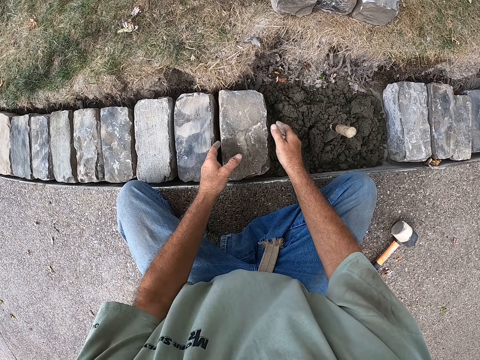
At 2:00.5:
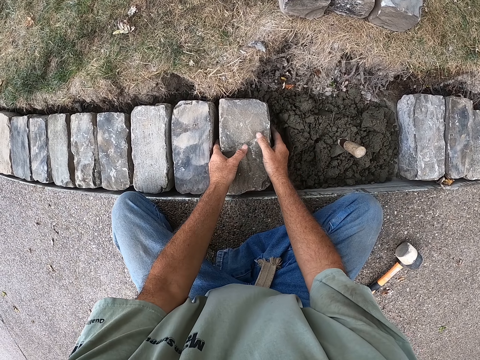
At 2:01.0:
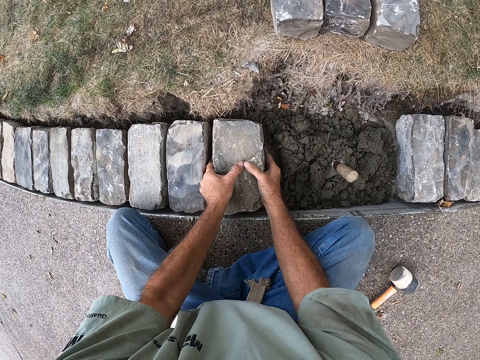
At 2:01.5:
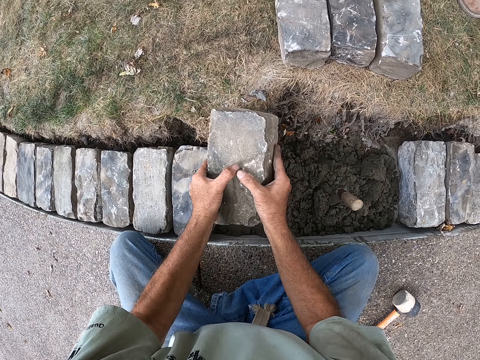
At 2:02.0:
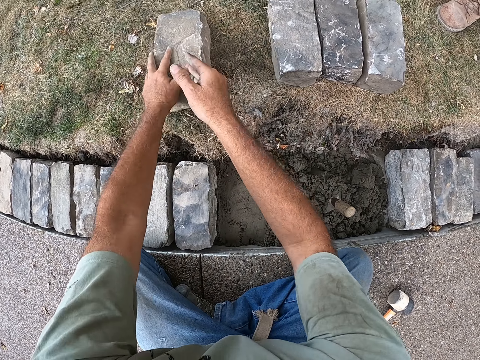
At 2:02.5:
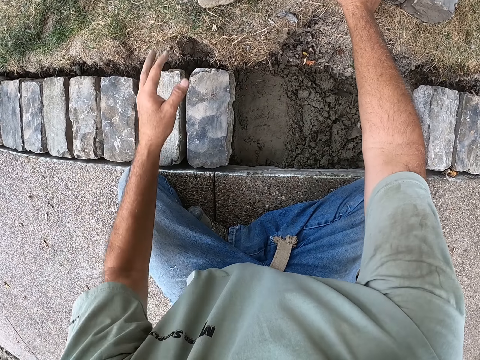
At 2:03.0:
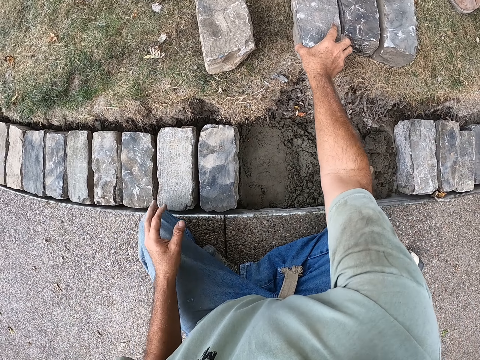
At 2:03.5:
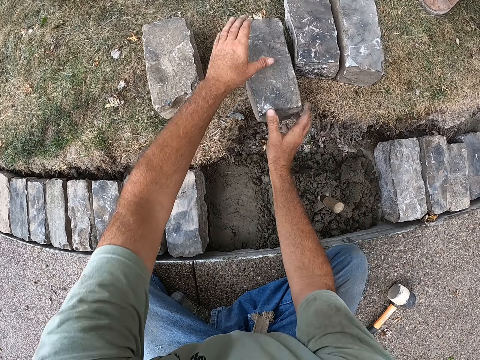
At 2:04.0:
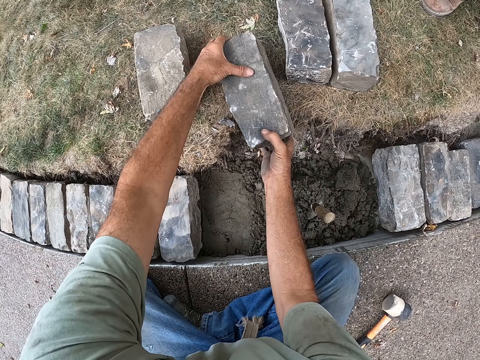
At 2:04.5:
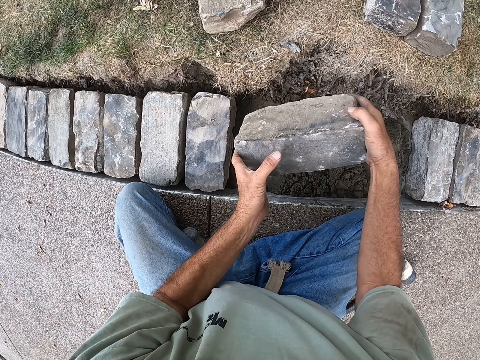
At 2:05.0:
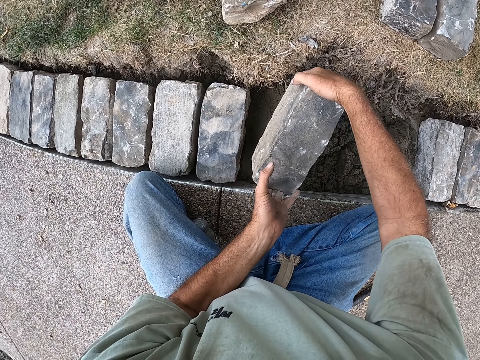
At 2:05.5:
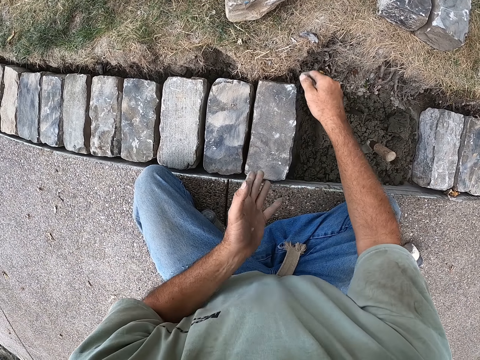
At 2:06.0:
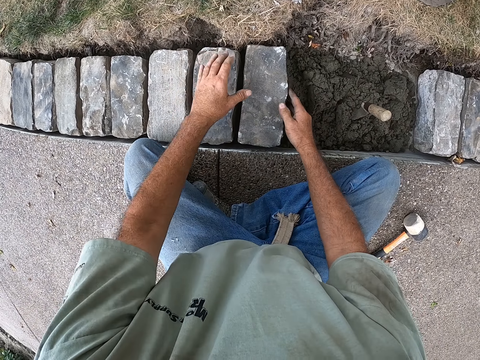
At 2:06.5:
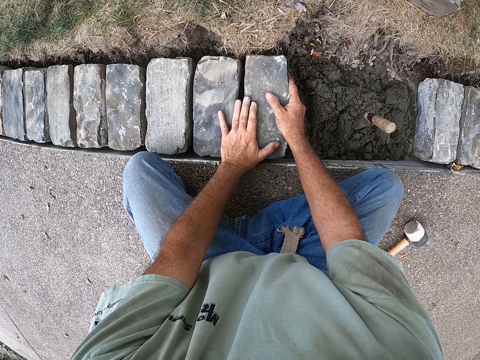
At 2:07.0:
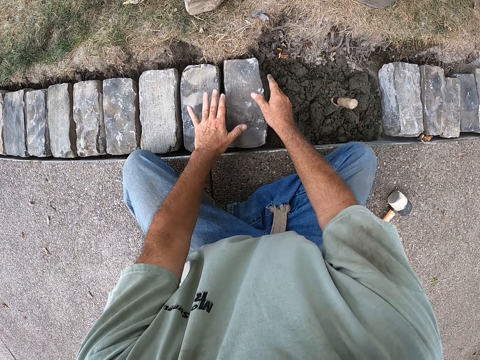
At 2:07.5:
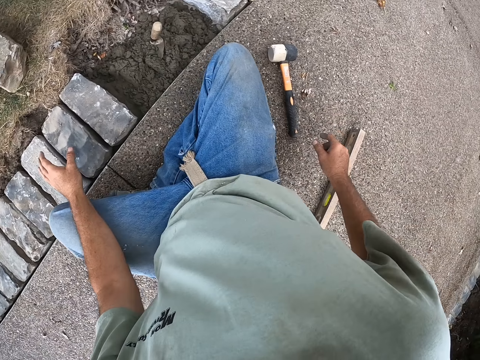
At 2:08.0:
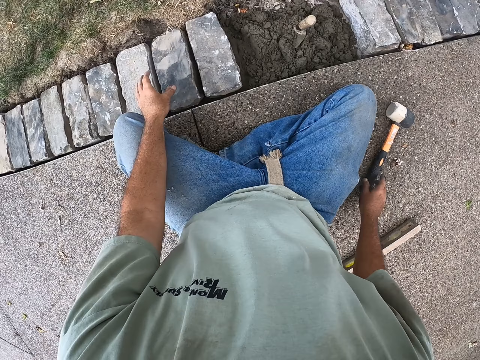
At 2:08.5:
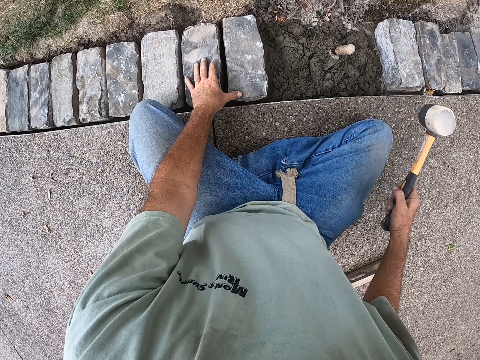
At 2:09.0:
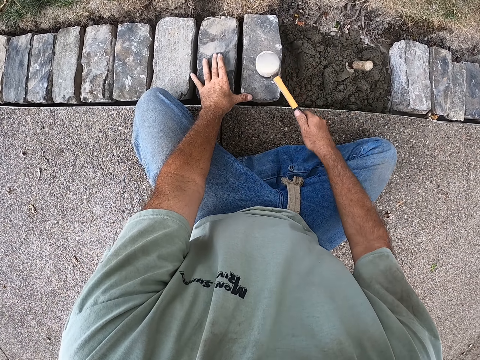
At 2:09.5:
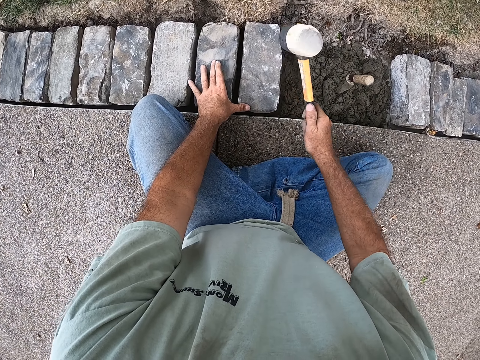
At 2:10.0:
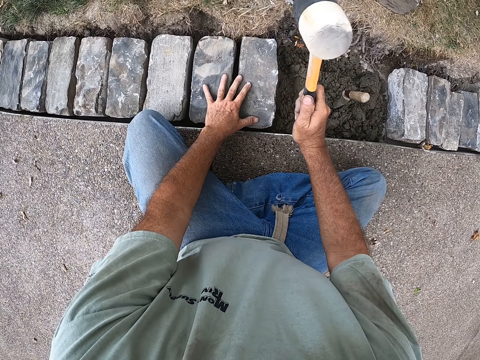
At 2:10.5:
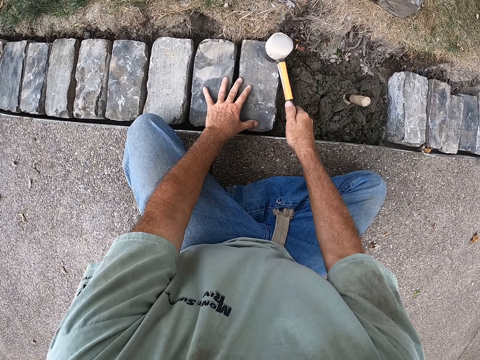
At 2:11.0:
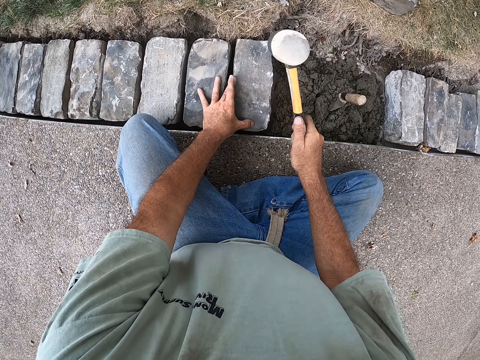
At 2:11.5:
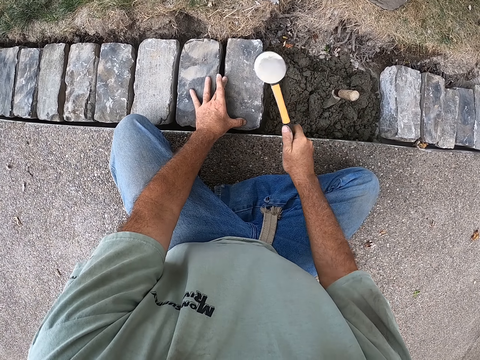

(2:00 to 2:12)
The camera wearer picks the block. They remove the brick on the cement and throw the brick on the grass. They place the block down. They pick the block. They place the block down. They pick the mallet. They hit the block with the mallet.

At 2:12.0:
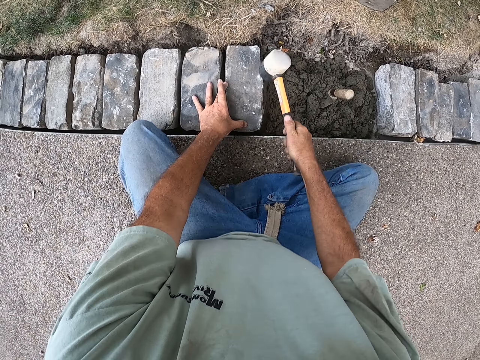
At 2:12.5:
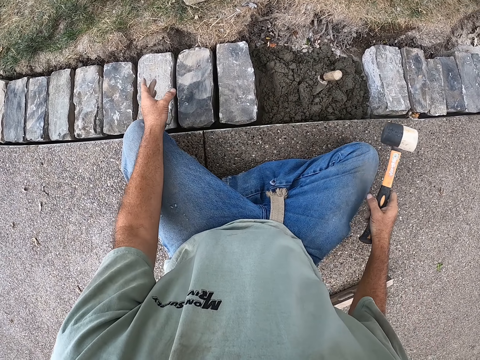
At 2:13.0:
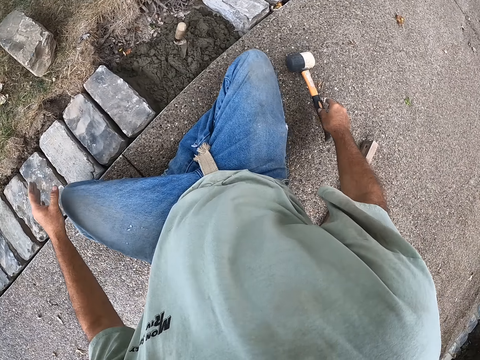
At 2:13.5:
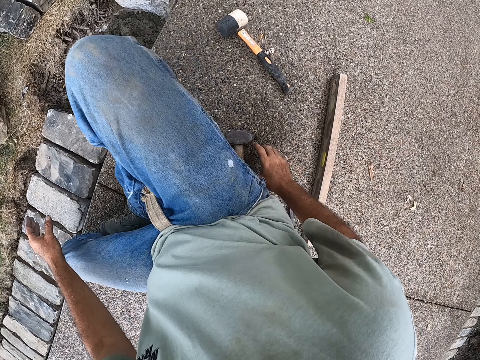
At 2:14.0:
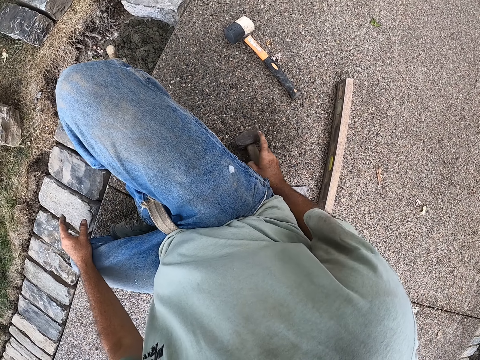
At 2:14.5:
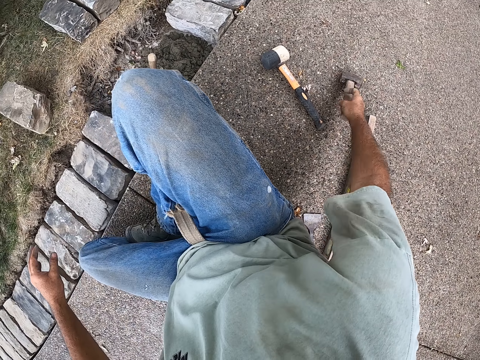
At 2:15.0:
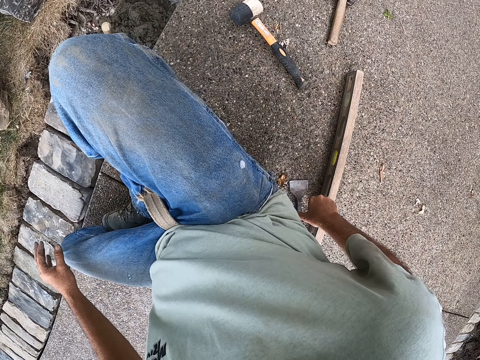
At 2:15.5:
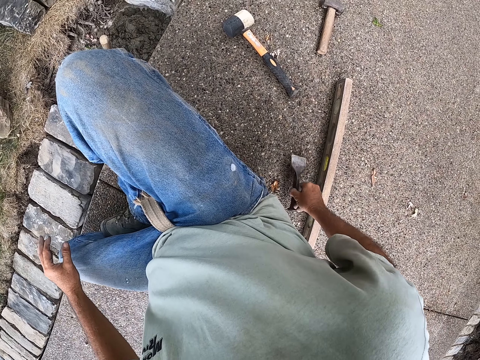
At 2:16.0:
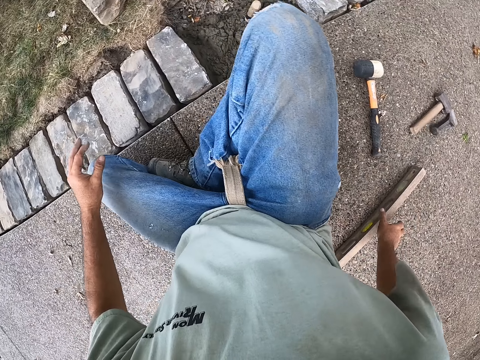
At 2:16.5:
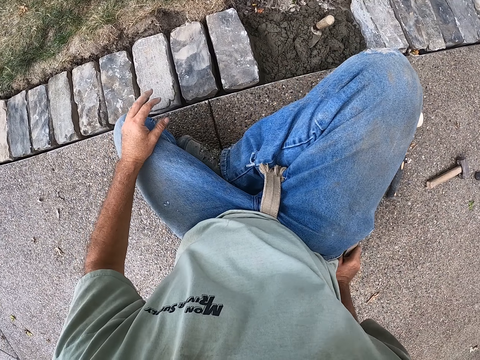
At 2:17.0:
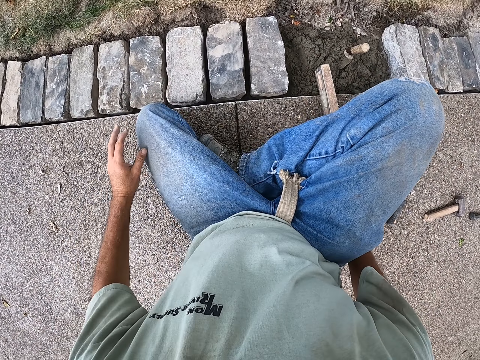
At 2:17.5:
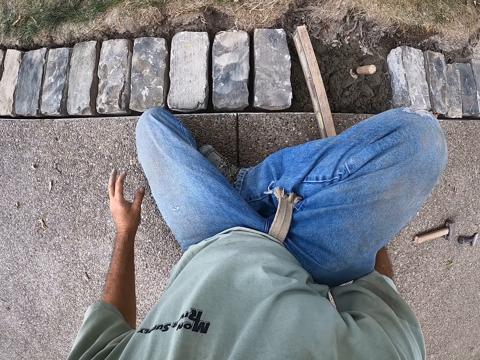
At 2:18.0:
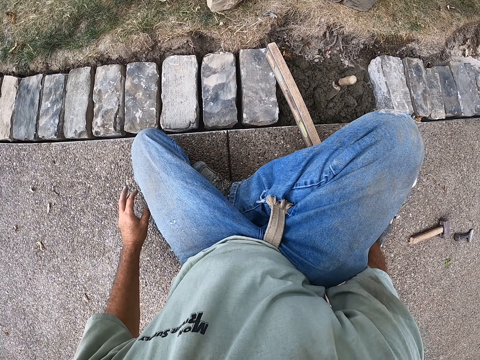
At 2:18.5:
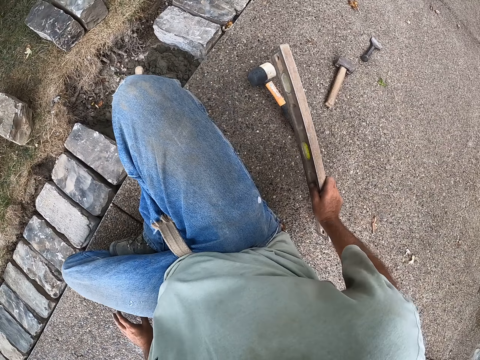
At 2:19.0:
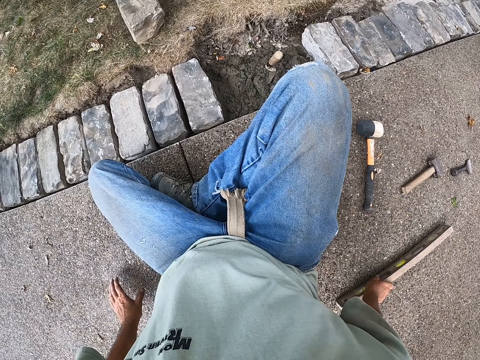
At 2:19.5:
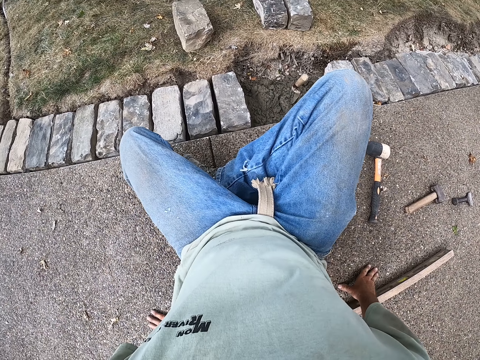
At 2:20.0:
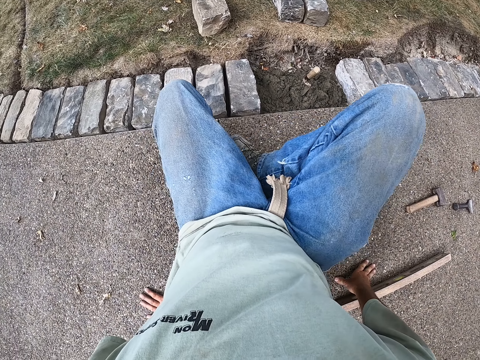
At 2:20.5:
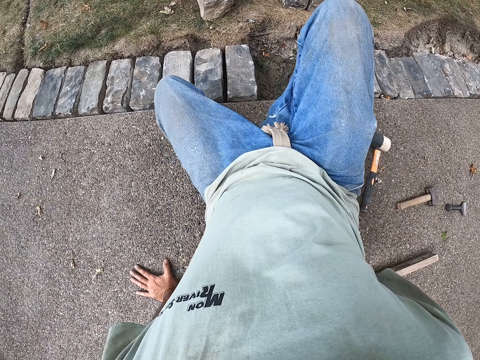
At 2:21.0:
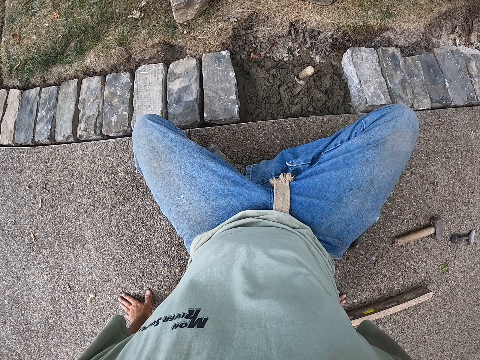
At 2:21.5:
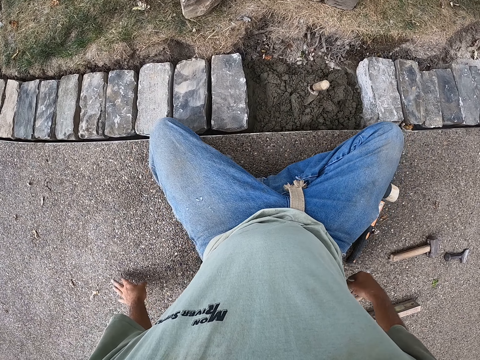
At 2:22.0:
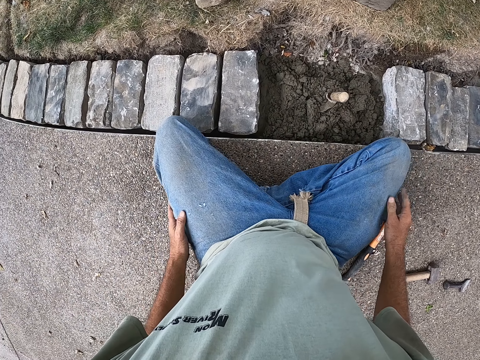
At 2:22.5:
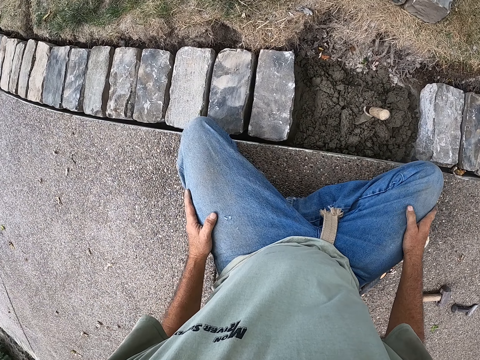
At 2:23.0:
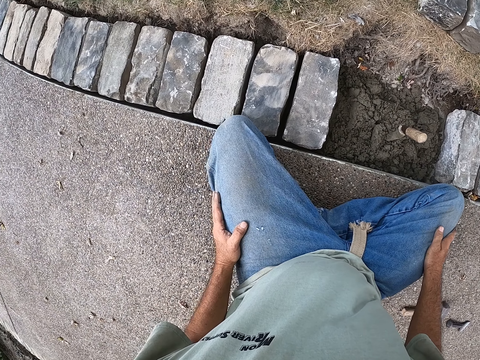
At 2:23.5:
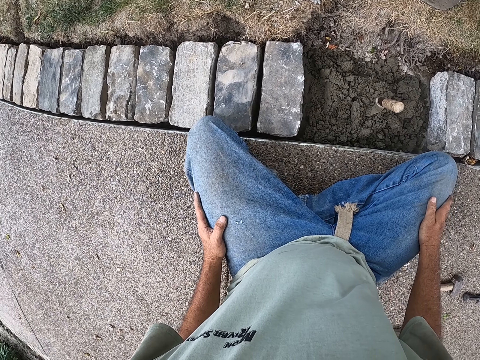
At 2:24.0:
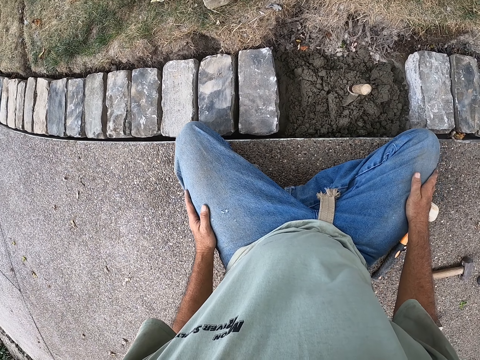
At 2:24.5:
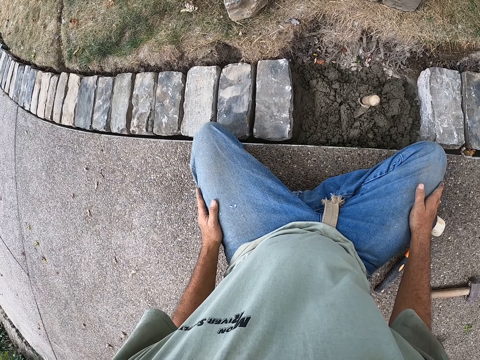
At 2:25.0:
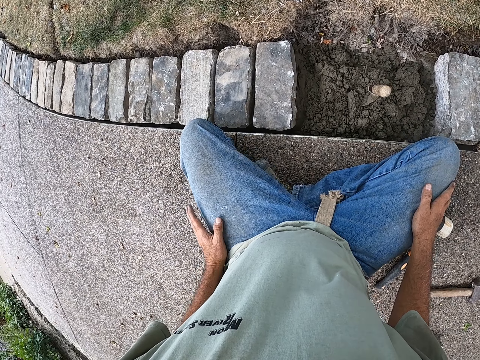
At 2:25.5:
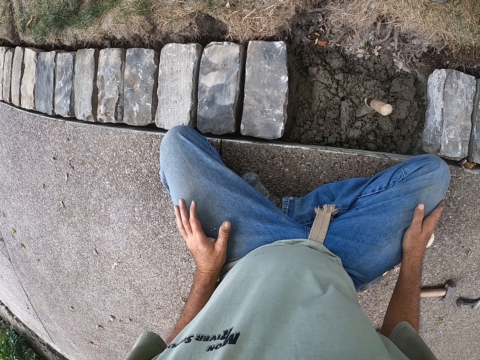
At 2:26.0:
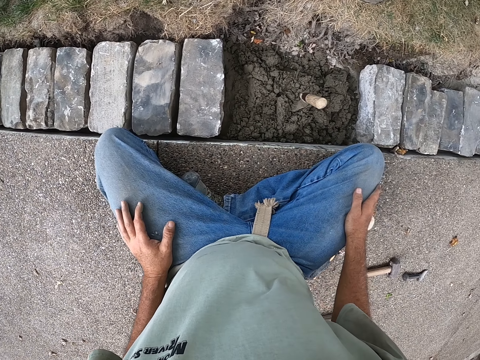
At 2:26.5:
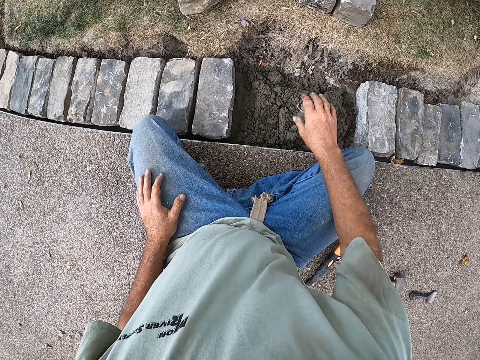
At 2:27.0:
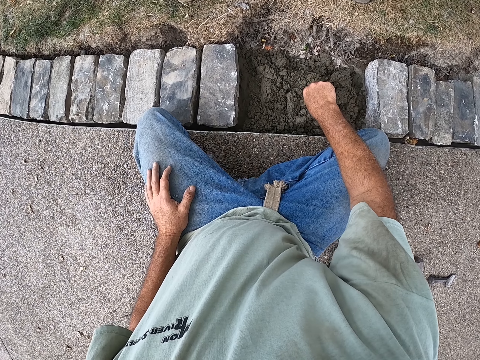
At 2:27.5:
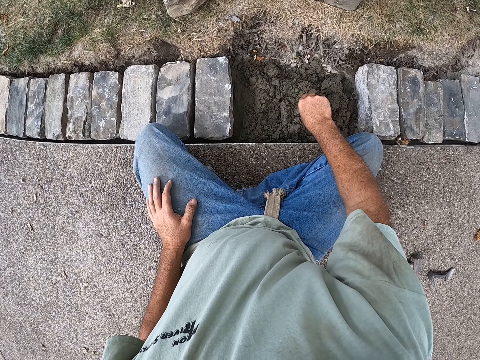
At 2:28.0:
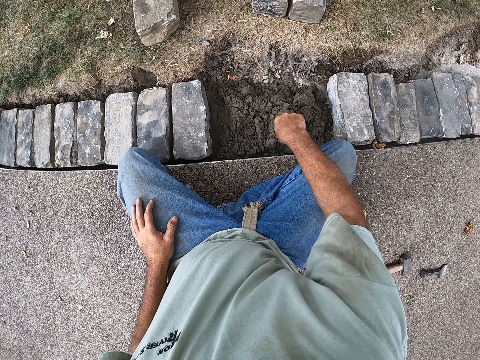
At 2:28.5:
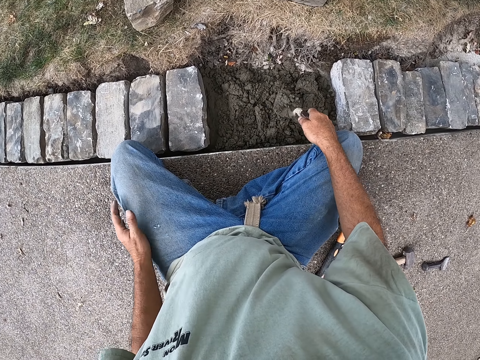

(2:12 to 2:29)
The camera wearer places the mallet down. They push the hammer. They pick the spirit level. They place the spirit level down. They move around. They look around. They pick the building trowel.
